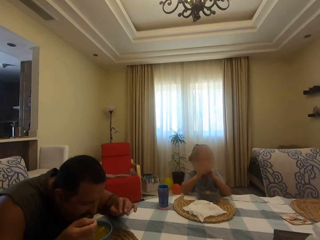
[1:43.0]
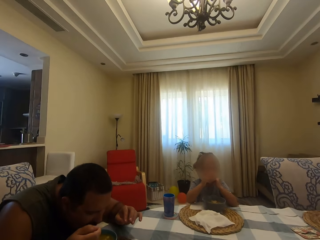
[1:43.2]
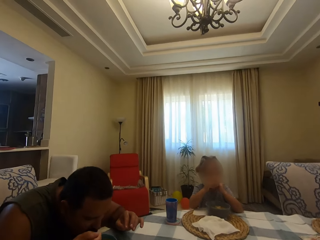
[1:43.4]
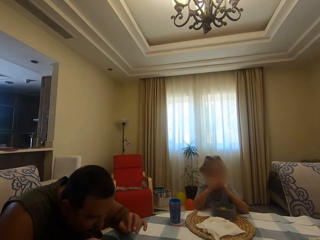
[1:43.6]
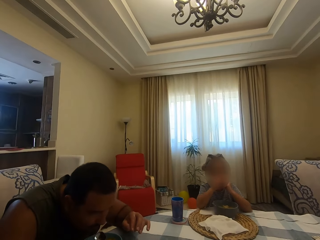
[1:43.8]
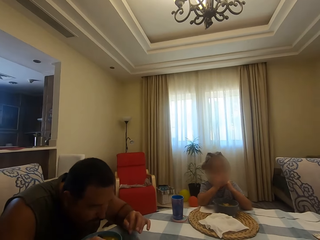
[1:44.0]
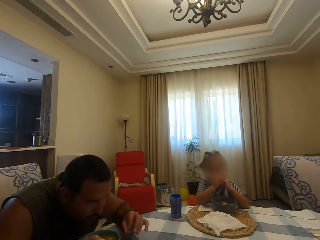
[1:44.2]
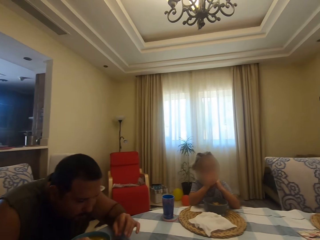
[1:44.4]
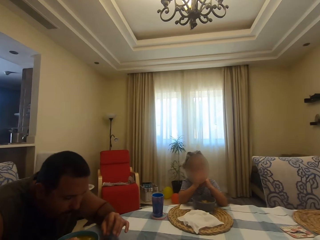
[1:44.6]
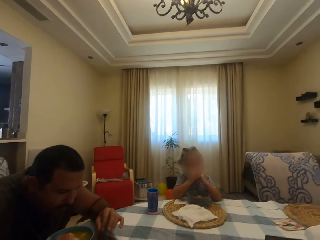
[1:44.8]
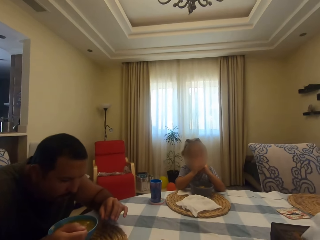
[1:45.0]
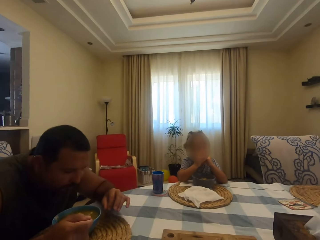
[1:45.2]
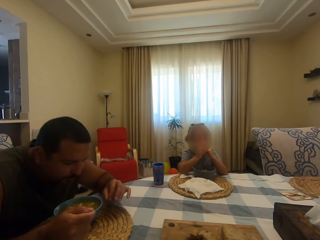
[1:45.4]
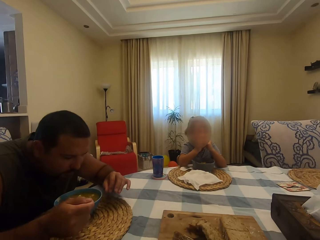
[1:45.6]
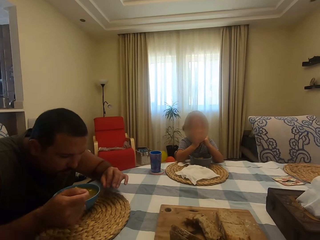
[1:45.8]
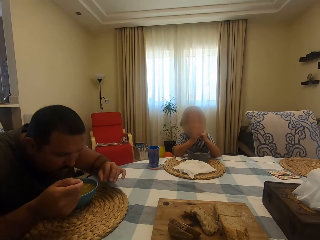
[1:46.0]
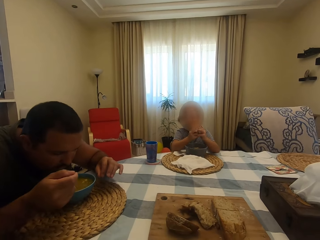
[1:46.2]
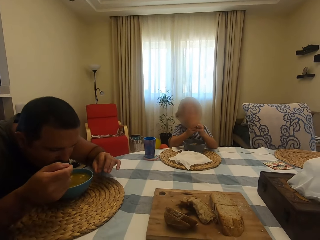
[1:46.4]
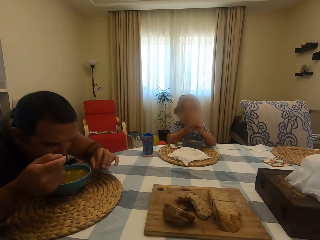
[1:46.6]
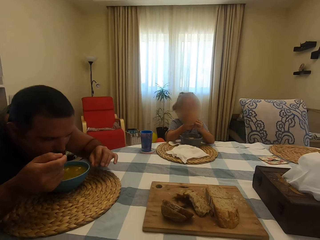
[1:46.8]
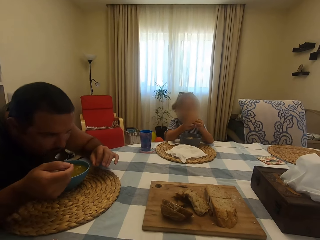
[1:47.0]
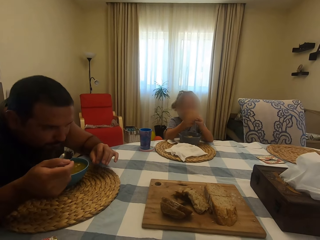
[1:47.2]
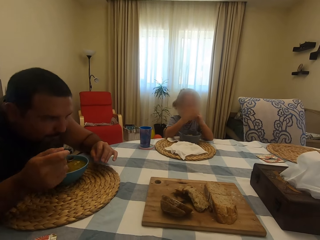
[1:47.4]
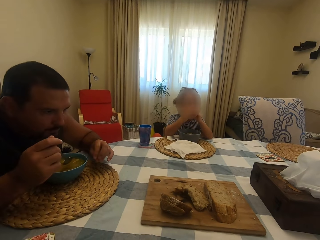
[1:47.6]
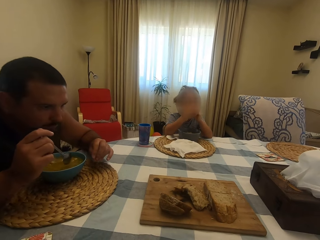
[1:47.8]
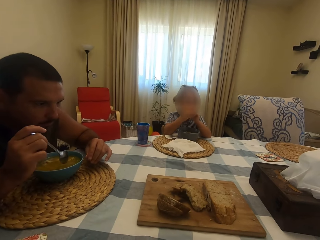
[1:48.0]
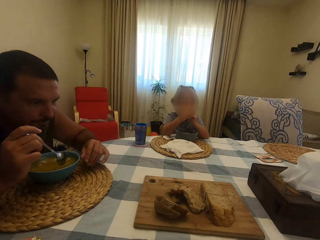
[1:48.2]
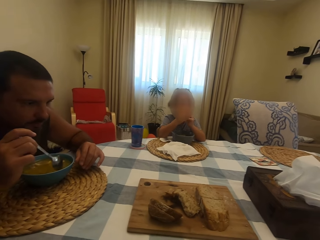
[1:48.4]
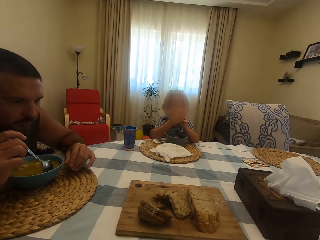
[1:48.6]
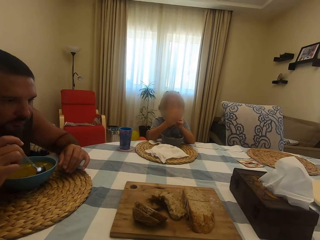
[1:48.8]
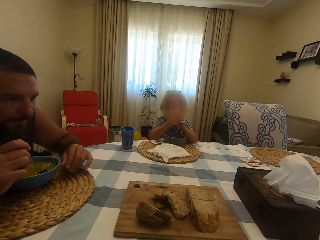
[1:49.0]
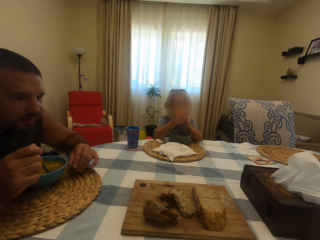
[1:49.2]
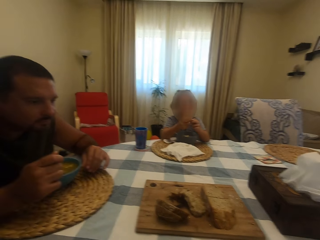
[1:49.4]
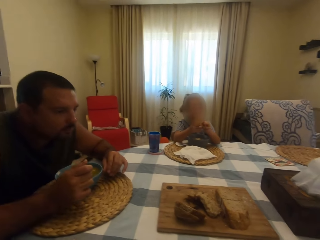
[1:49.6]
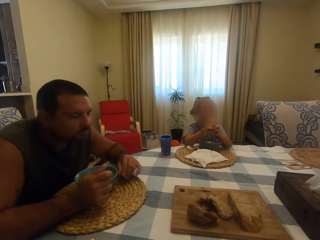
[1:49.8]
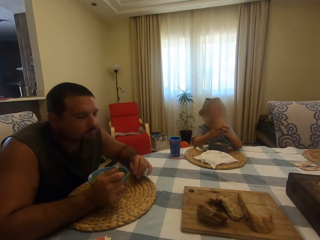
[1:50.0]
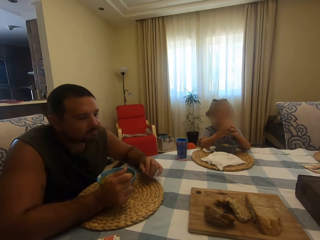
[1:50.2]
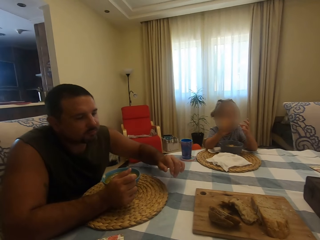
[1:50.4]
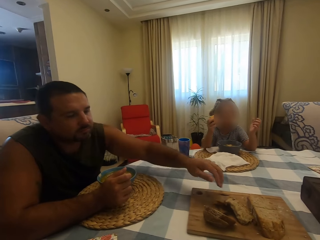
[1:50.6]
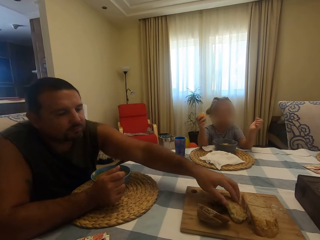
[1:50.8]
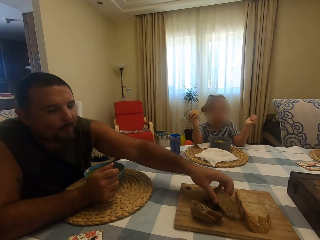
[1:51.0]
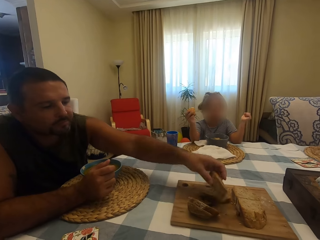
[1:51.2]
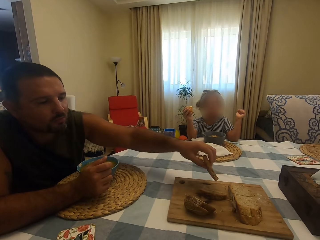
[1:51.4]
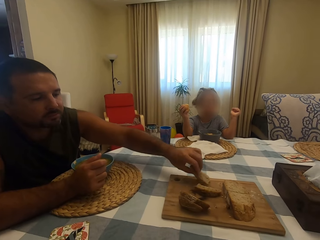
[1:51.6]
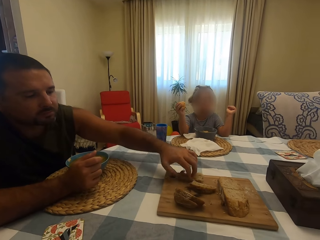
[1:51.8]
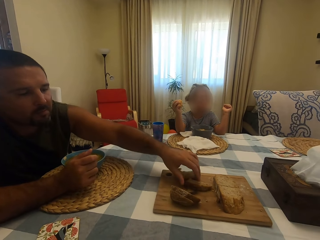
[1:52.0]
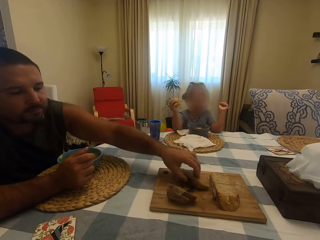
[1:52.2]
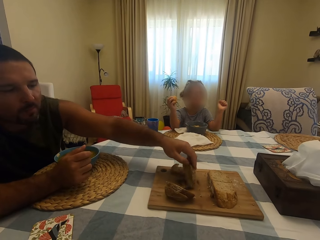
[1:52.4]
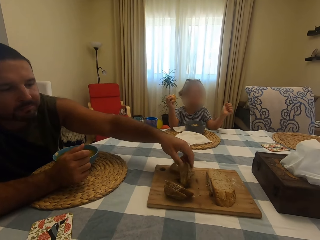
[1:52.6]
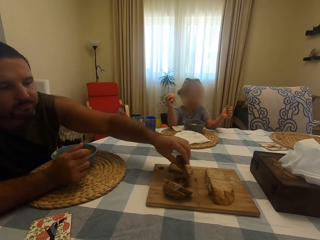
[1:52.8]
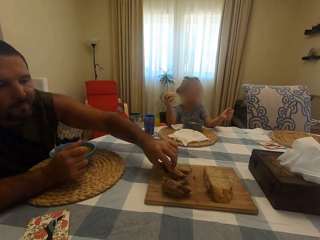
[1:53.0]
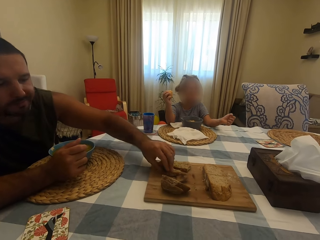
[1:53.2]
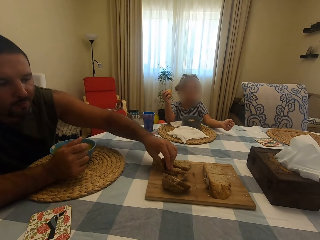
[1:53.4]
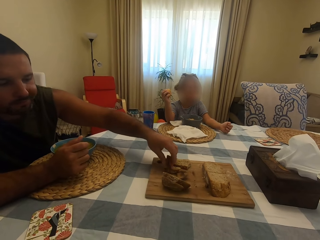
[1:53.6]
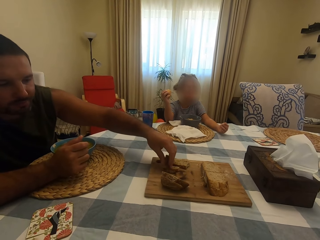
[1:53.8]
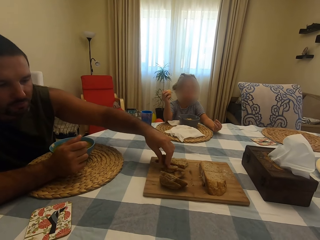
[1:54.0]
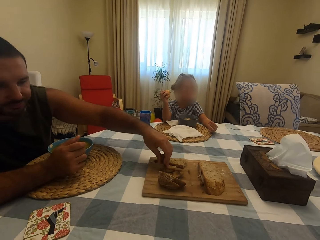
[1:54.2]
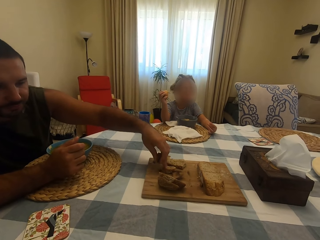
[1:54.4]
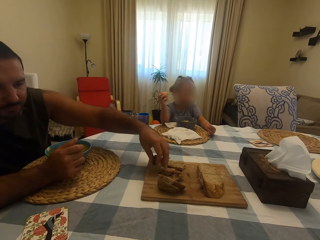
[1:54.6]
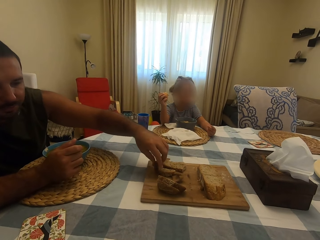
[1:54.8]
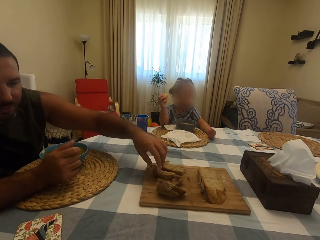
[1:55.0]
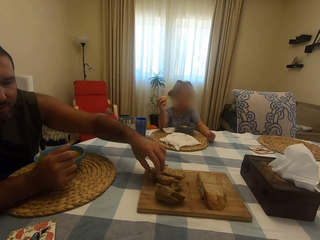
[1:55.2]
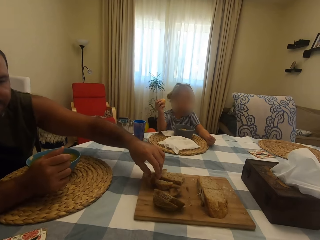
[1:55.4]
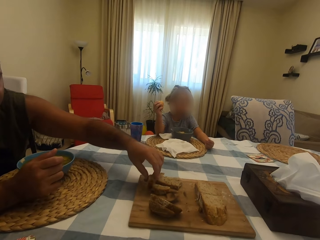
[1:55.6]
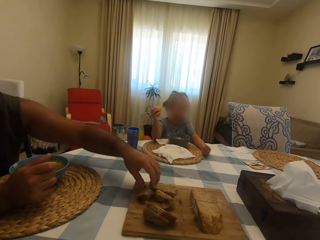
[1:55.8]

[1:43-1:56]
A man puts soup in his mouth with a spoon. A girl eats. The man scoops the soup with the spoon in a bowl, puts the soup in his mouth with the spoon and chews his food. The girl moves hands around. The man picks up bread on the board on the table. The man puts something on the board on the table, picks up something on the board on the table and cuts something on the board on the table.

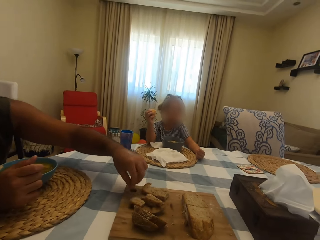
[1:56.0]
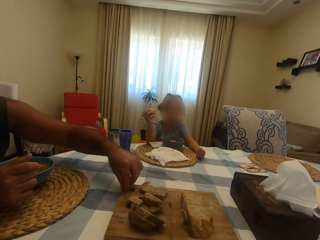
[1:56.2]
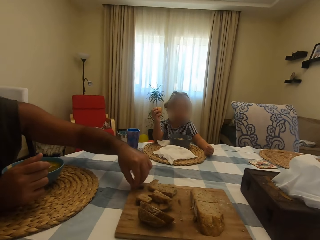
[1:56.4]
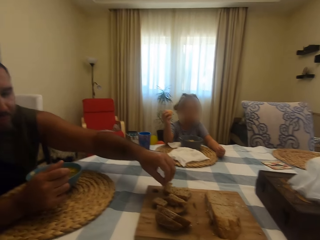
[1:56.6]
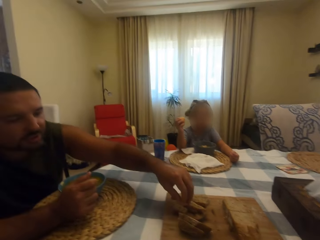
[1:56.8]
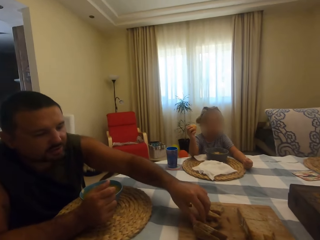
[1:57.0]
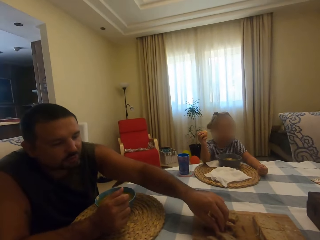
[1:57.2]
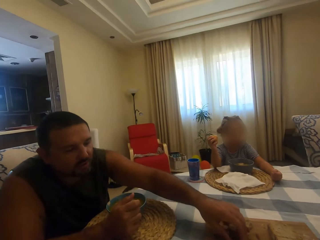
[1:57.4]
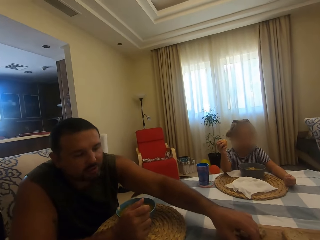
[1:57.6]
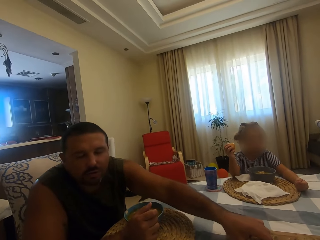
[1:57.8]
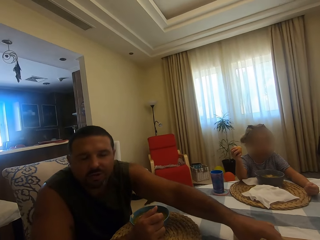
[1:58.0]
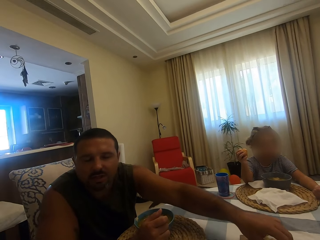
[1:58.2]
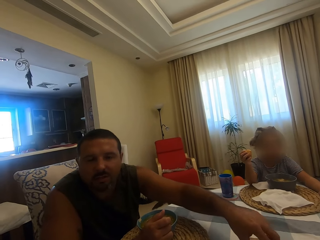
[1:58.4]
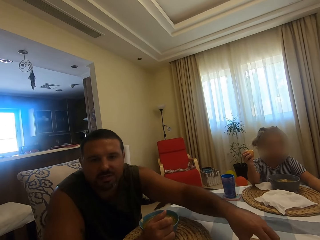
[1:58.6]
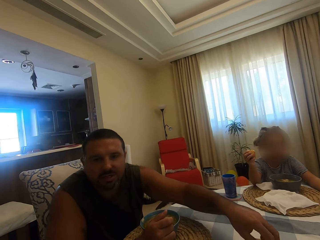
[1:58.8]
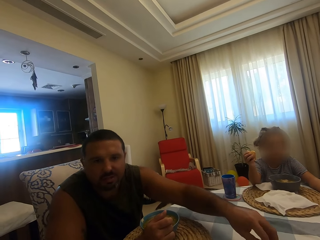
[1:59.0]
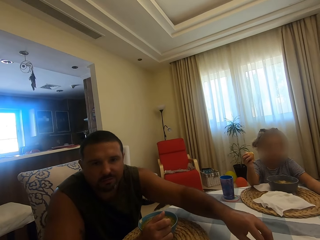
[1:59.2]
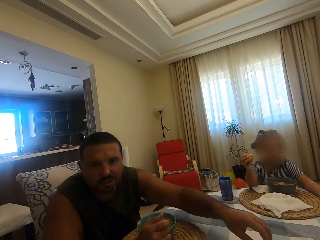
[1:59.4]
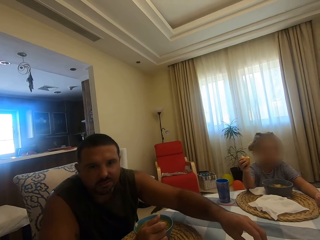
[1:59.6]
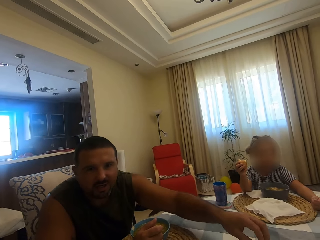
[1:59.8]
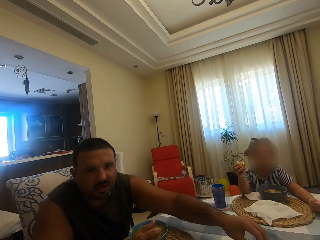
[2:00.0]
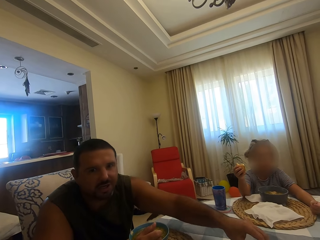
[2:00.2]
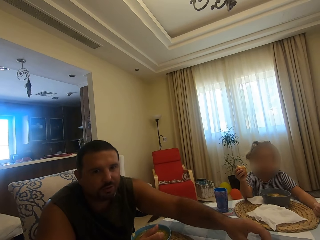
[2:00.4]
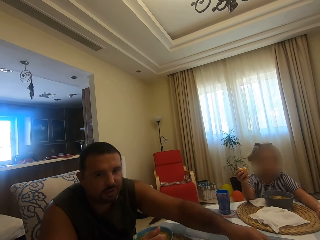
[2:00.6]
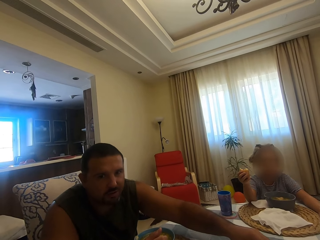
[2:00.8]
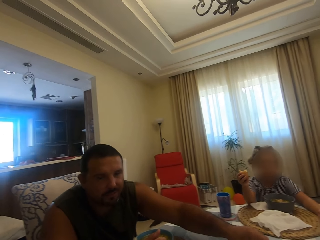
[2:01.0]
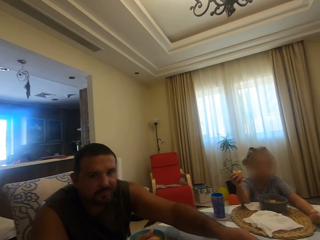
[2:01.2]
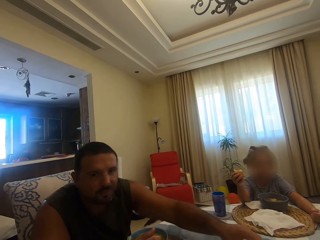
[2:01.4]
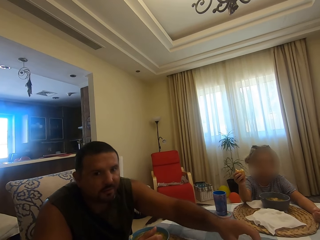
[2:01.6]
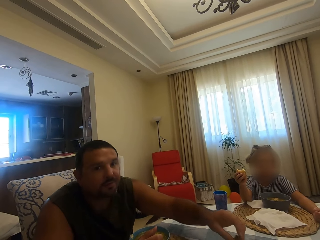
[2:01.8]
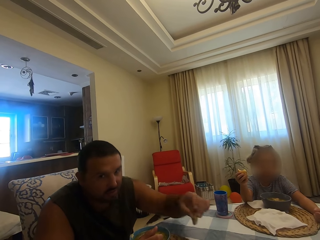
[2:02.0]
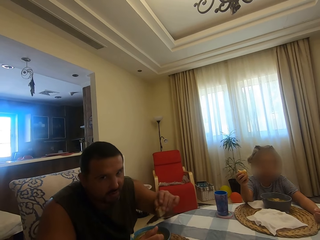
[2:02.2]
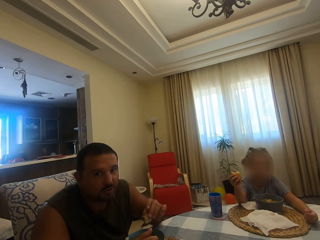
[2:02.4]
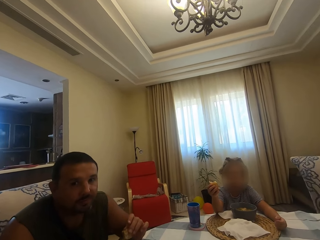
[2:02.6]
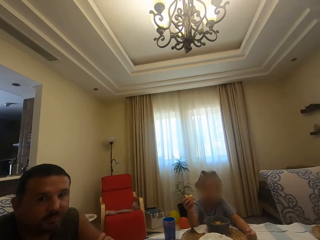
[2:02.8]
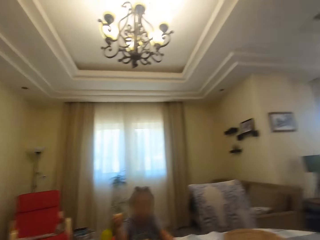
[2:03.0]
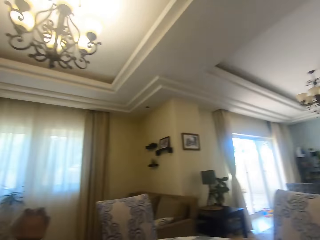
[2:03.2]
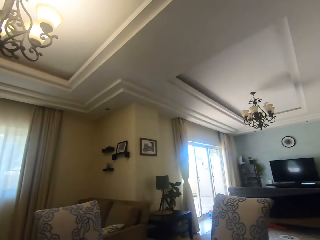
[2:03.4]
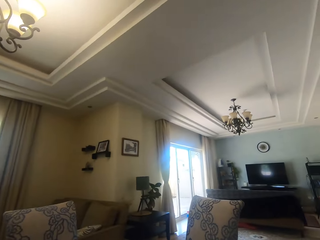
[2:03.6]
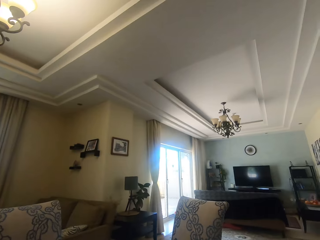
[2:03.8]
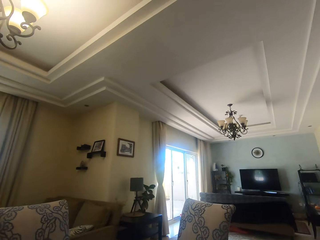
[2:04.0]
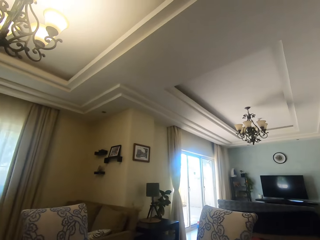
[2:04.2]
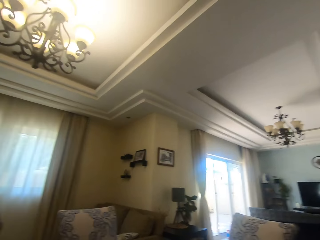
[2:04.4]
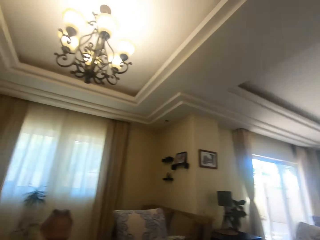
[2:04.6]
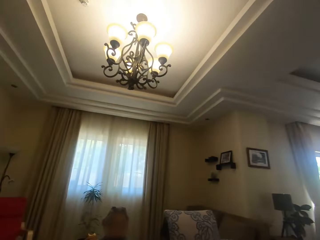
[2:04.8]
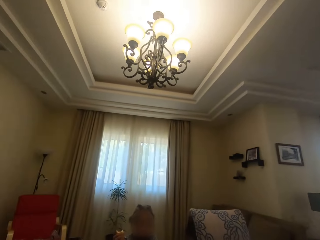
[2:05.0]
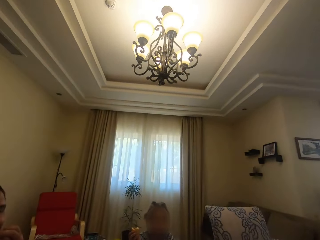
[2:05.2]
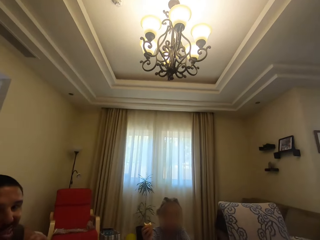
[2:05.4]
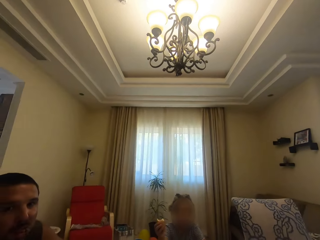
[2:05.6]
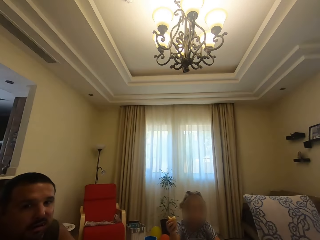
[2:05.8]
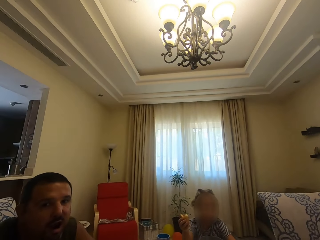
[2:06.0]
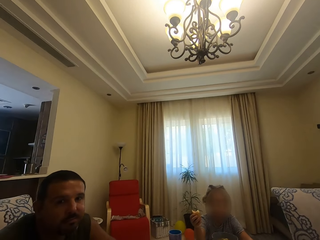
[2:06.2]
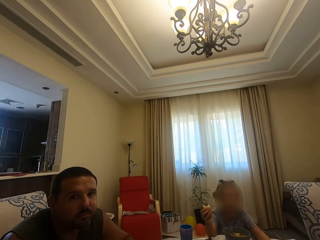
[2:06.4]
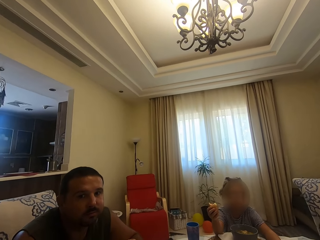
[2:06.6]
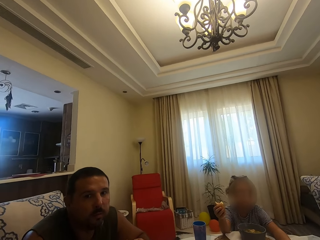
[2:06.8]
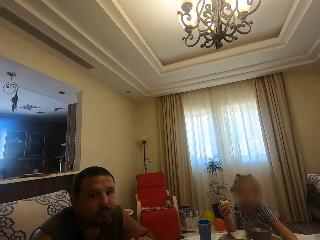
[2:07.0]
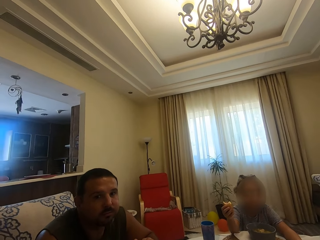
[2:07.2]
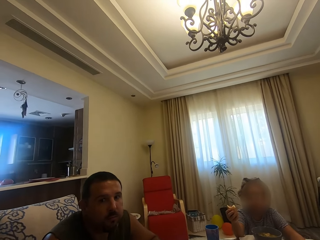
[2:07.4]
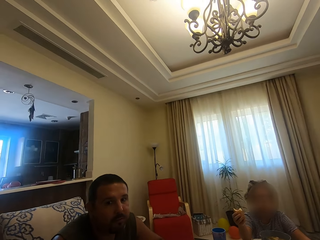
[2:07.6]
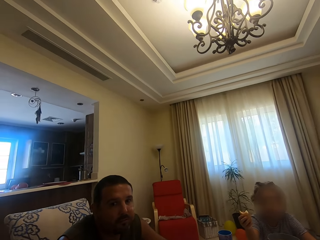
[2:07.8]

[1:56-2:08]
A man picks up something on the board on the table. The camera wearer dialogues with the man. The man nods his head. The camera wearer turns around. A girl holds something. The camera wearer looks around. The man chews his food.
